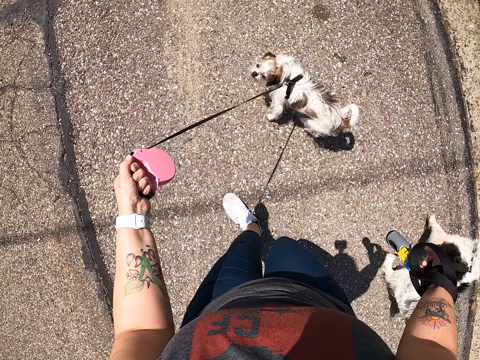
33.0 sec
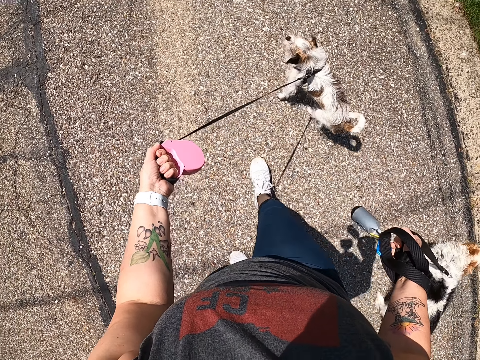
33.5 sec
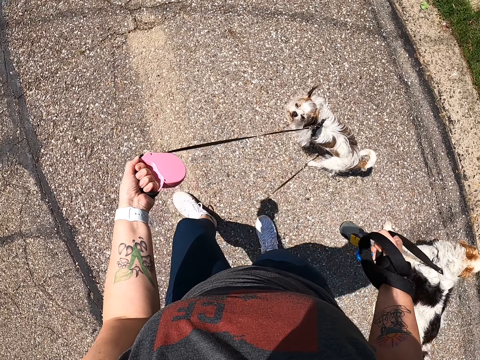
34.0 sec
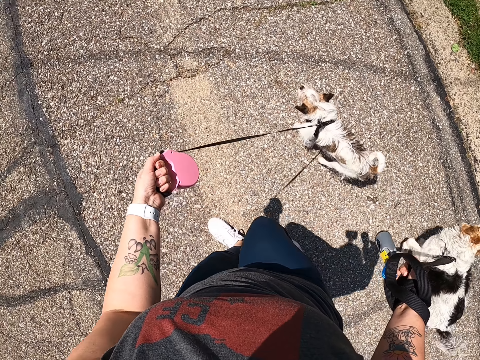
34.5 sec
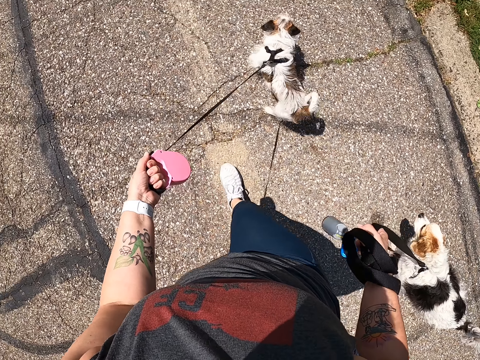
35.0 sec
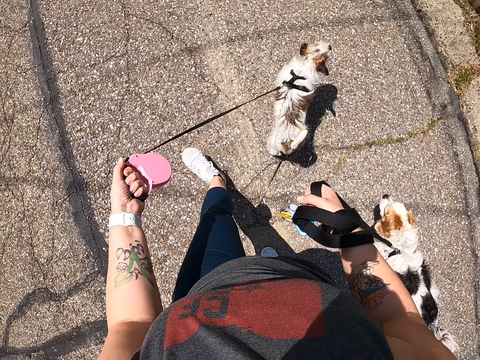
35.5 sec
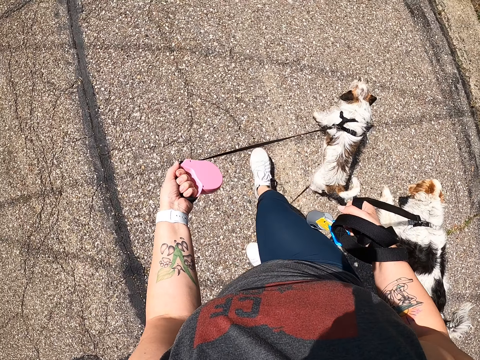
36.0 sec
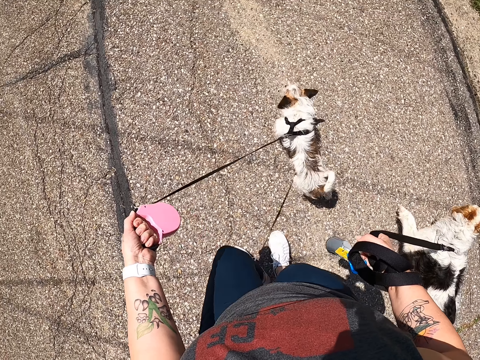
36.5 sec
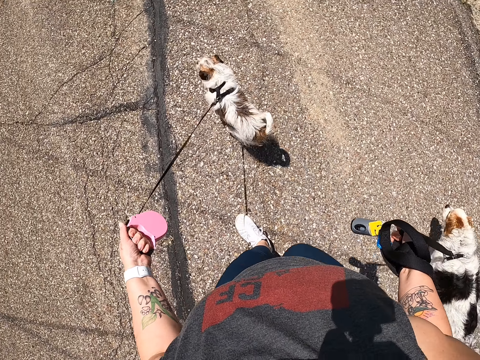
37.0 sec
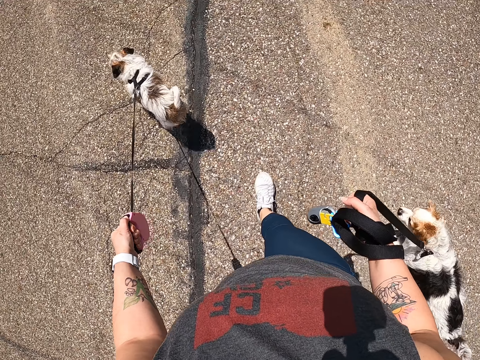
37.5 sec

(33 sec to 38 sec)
The camera wearer walks with her dogs.

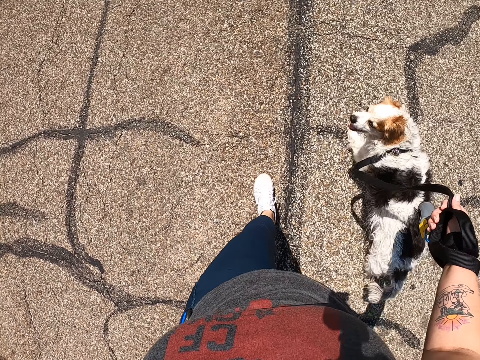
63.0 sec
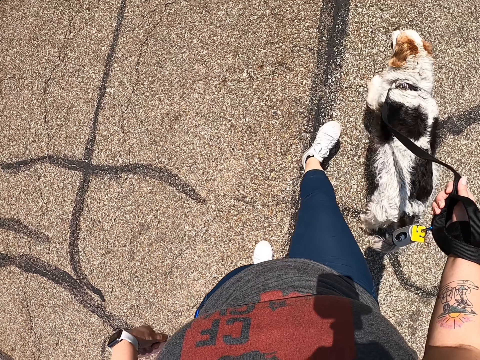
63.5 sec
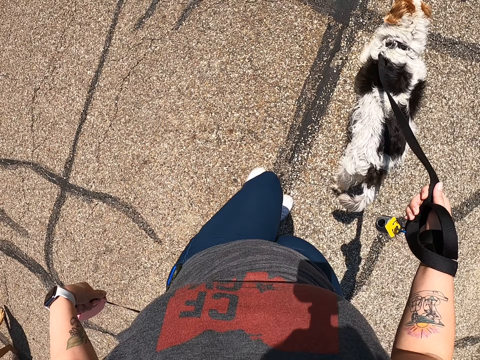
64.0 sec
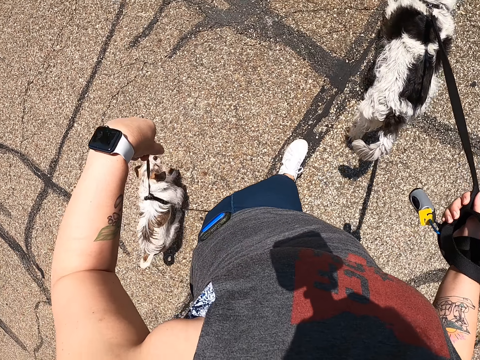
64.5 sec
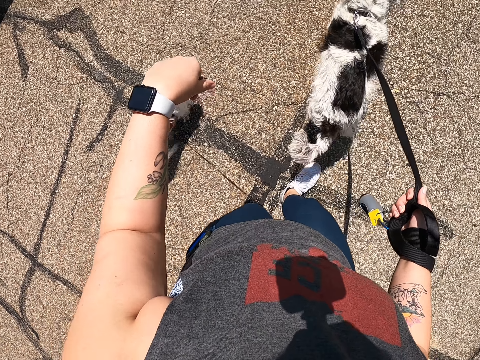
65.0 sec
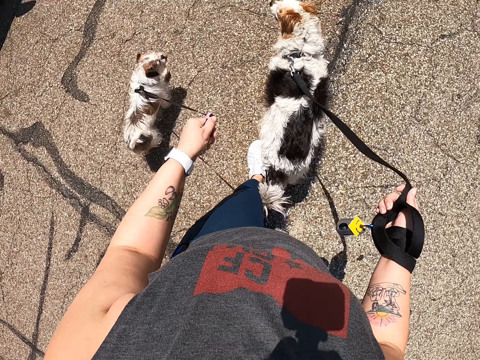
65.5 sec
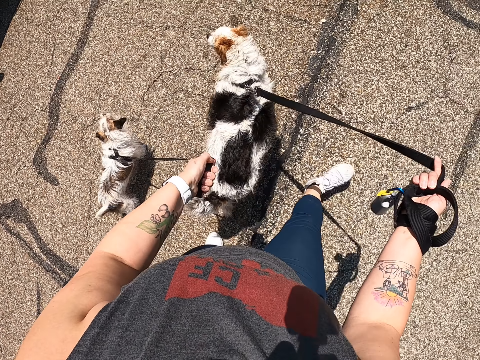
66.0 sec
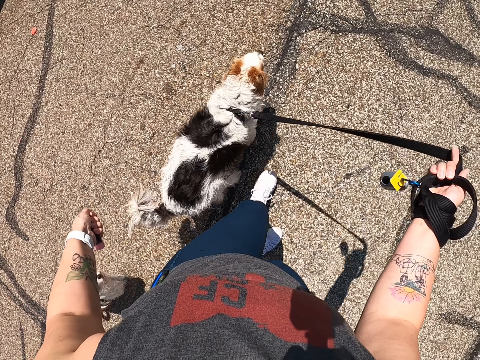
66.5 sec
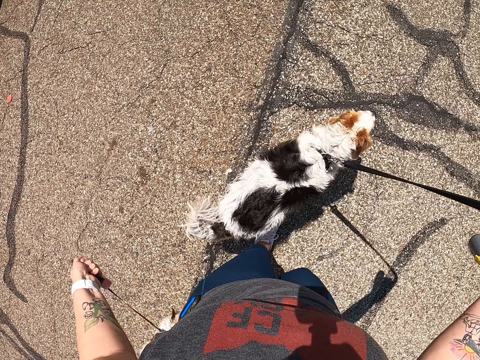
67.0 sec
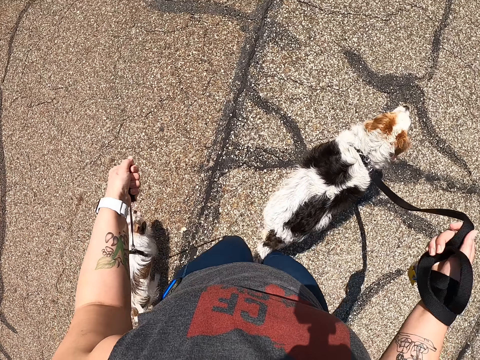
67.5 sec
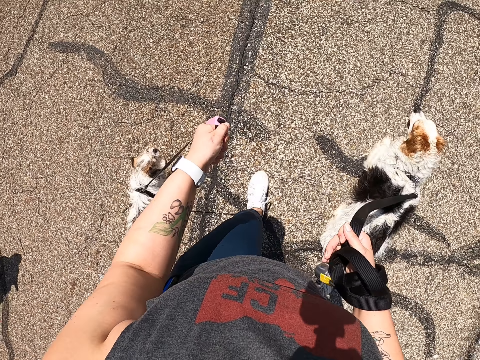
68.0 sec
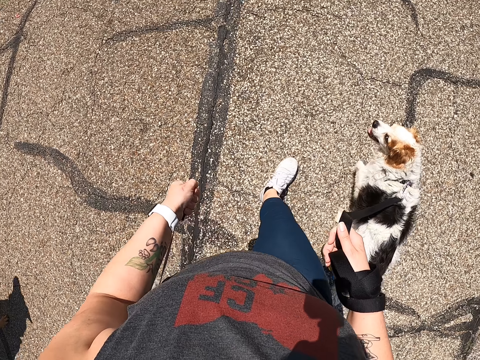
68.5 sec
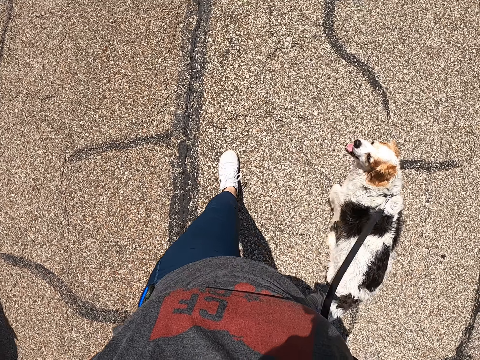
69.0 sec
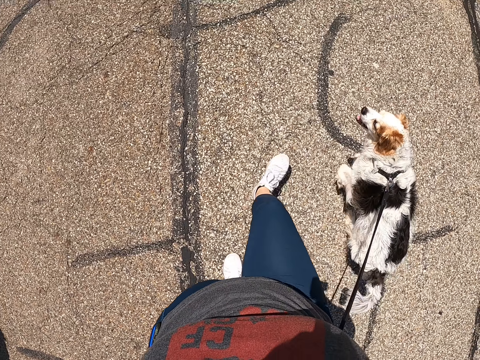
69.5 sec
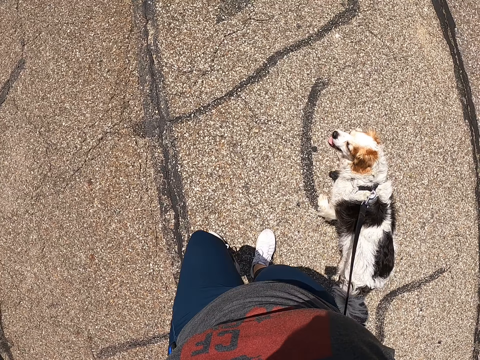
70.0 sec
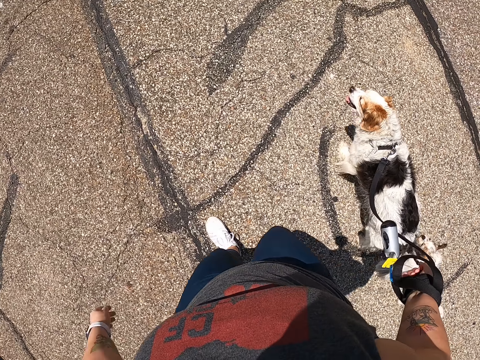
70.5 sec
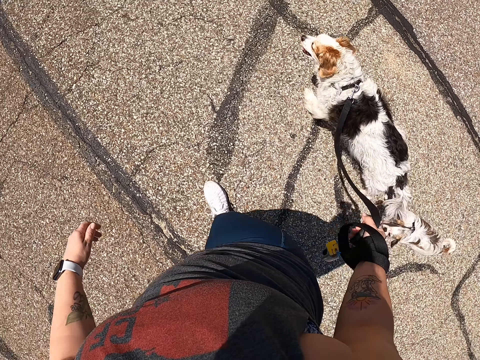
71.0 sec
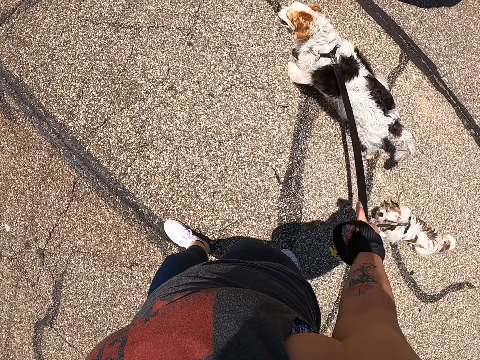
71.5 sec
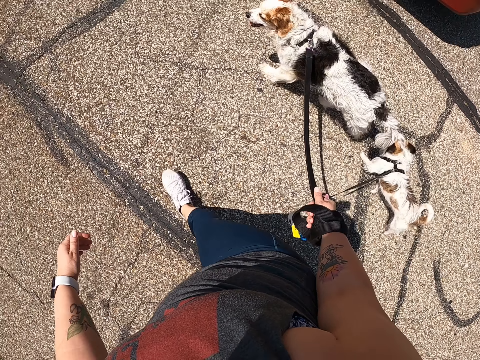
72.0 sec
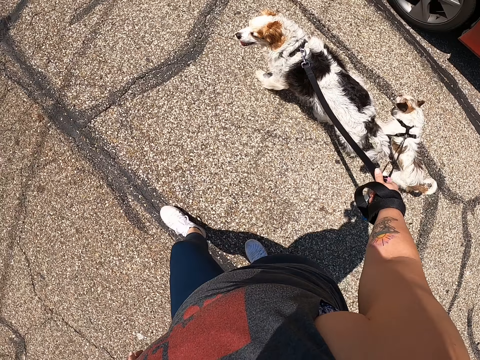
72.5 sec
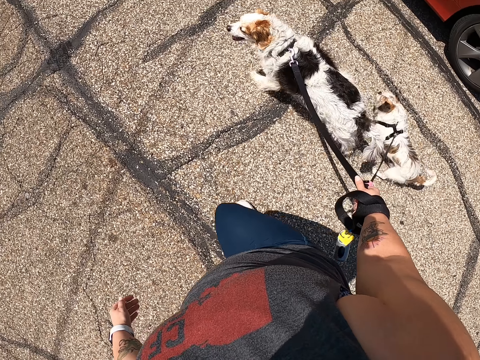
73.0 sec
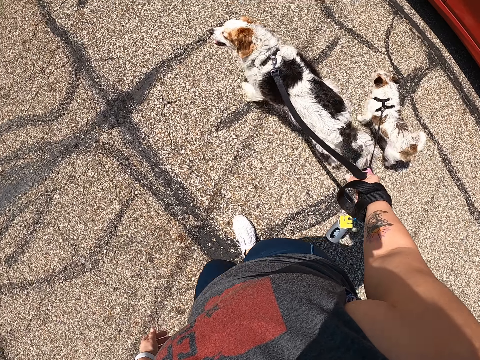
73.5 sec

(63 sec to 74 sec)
The camera wearer pulls the dog leash with her left hand.

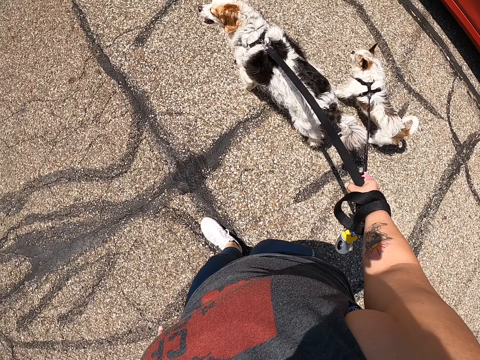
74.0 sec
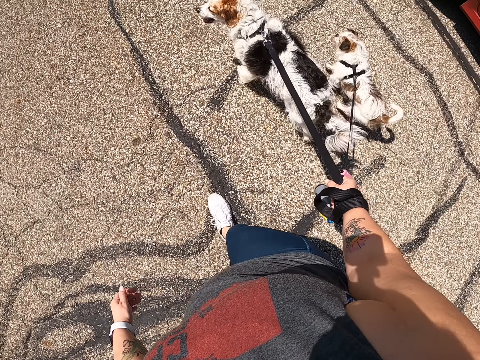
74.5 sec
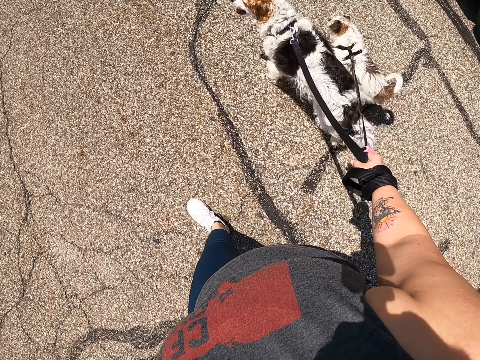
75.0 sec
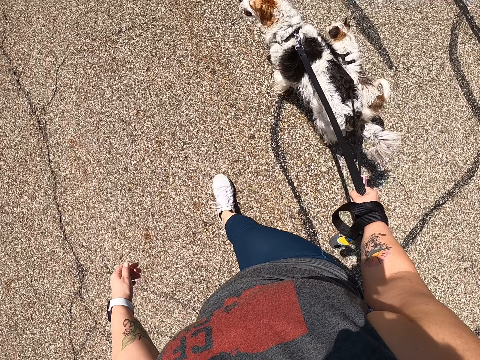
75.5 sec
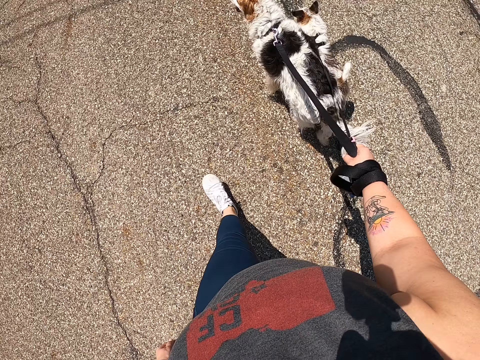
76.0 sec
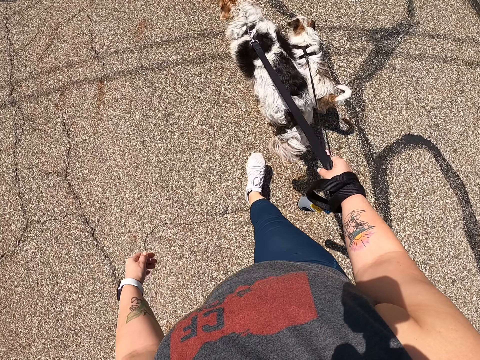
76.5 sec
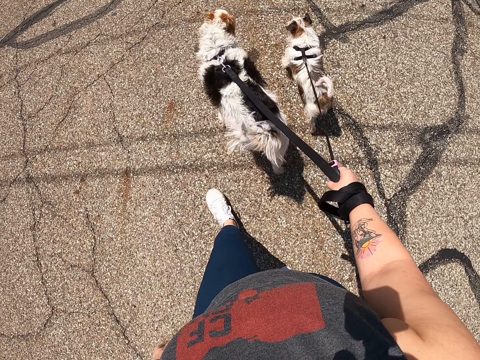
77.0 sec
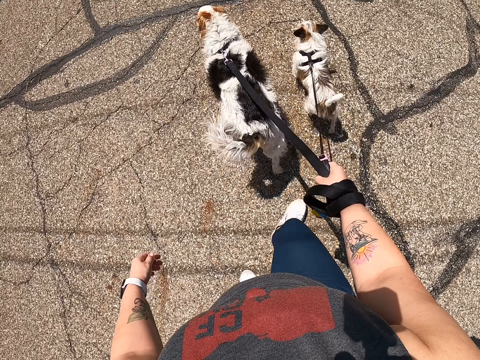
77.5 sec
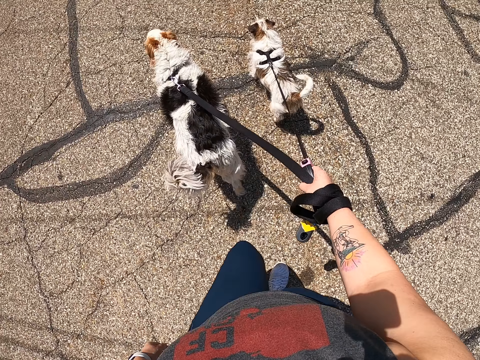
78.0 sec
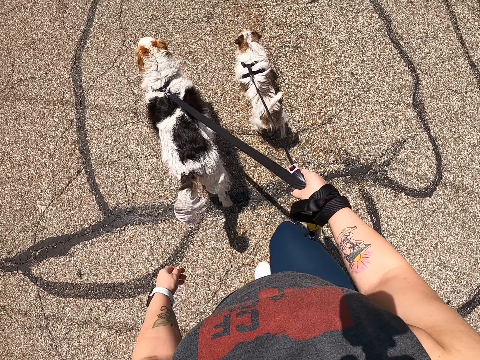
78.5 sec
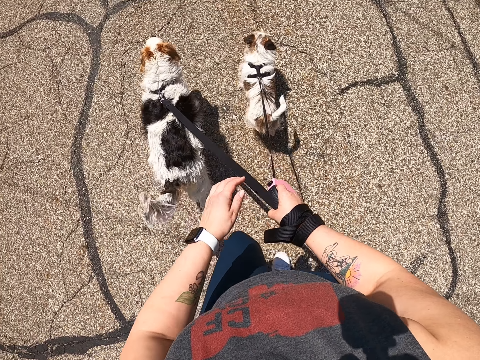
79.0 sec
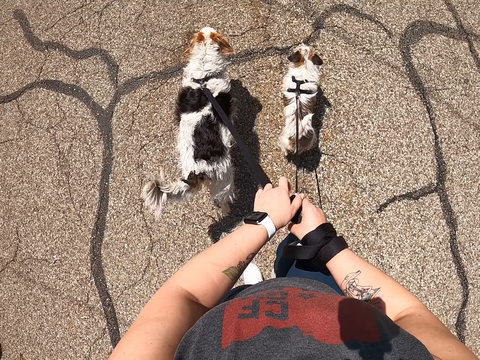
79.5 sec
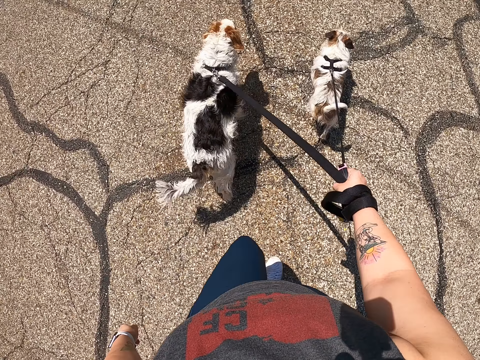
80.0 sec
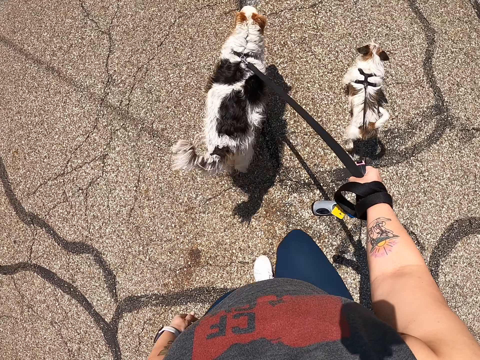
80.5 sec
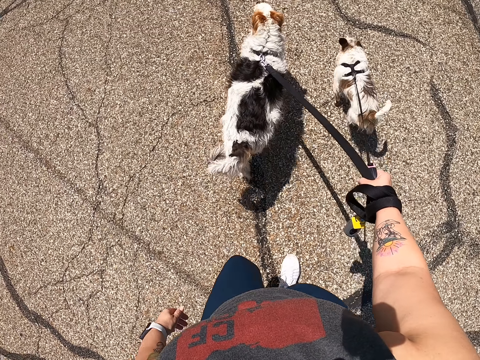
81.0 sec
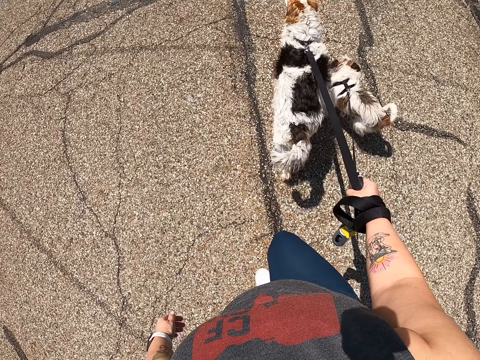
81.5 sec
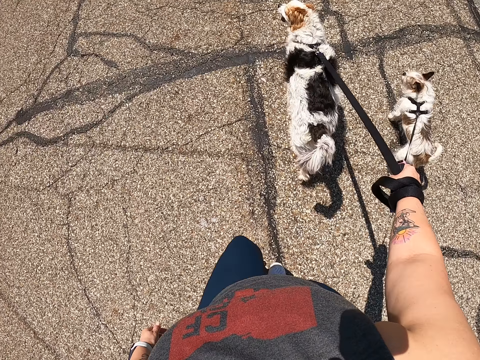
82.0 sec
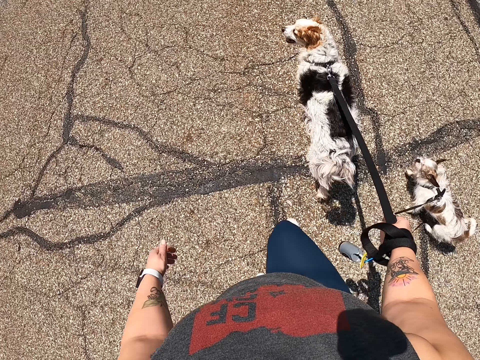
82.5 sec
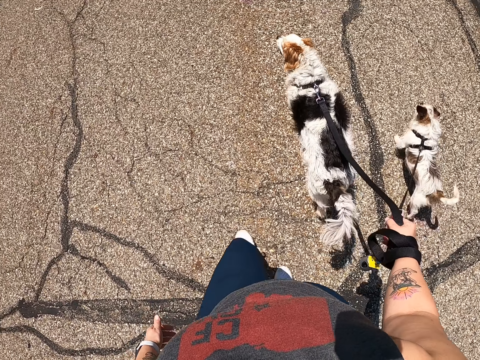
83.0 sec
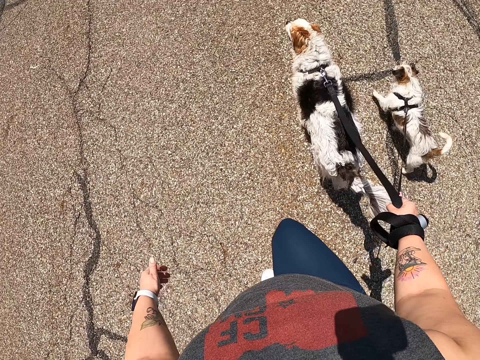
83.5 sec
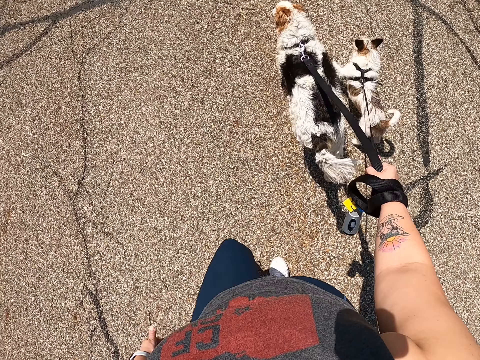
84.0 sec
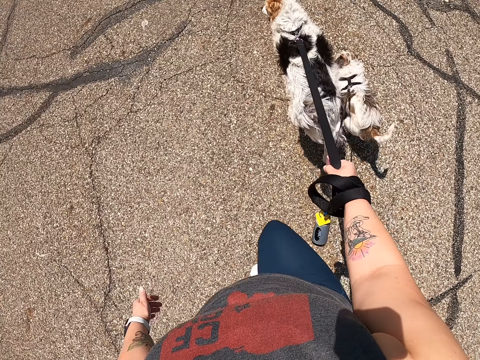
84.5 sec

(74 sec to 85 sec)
The camera wearer touches the dog leash.
